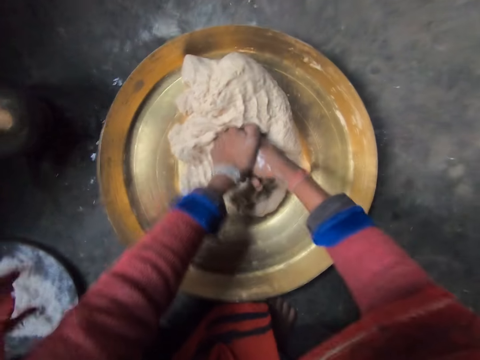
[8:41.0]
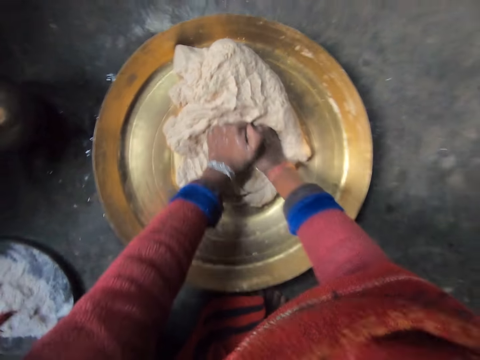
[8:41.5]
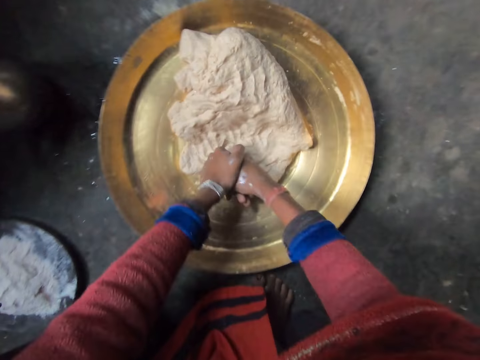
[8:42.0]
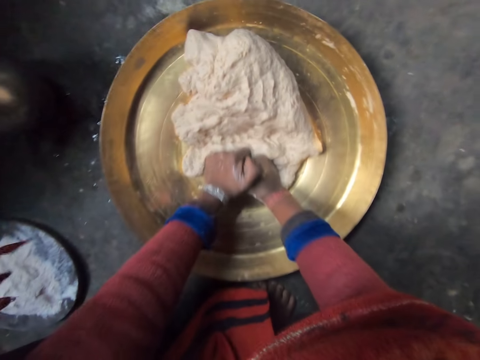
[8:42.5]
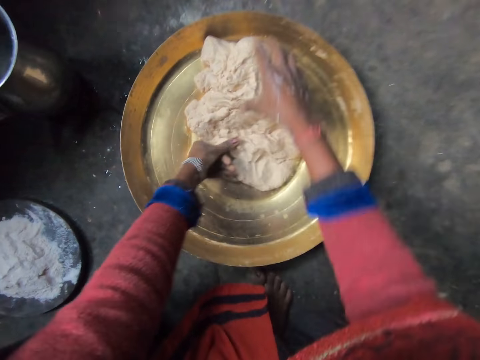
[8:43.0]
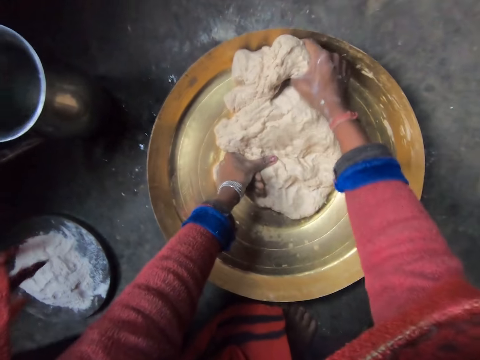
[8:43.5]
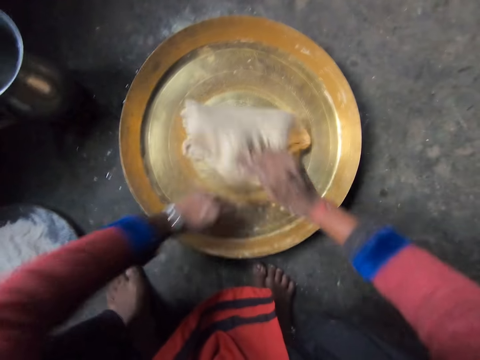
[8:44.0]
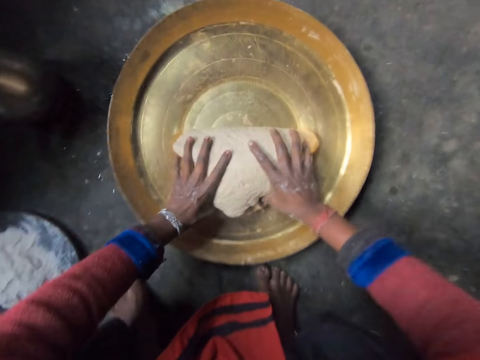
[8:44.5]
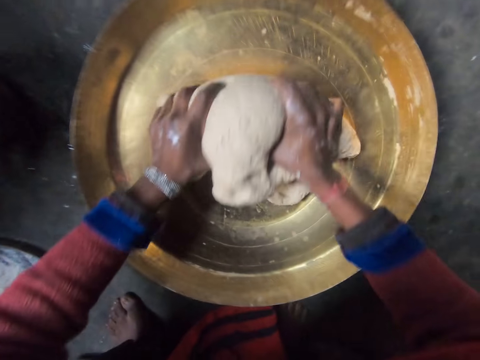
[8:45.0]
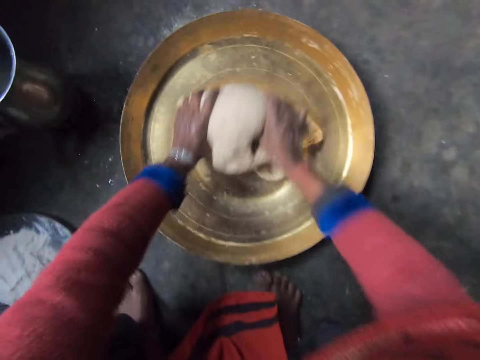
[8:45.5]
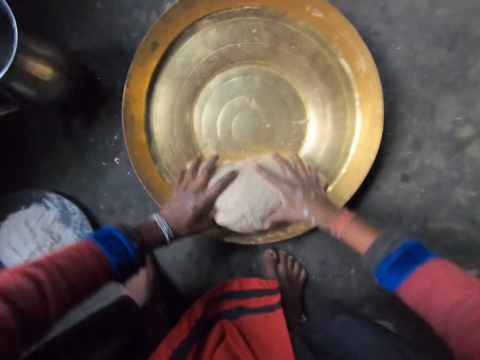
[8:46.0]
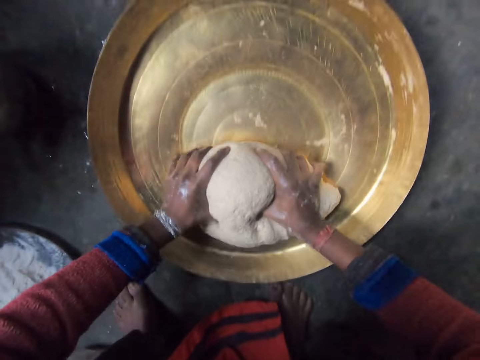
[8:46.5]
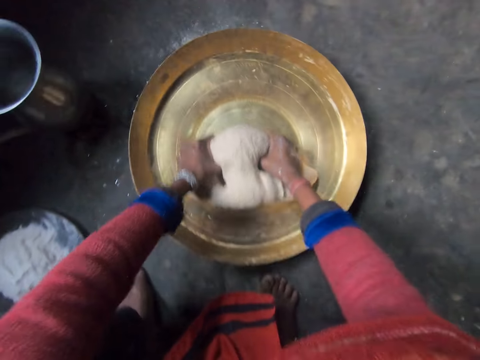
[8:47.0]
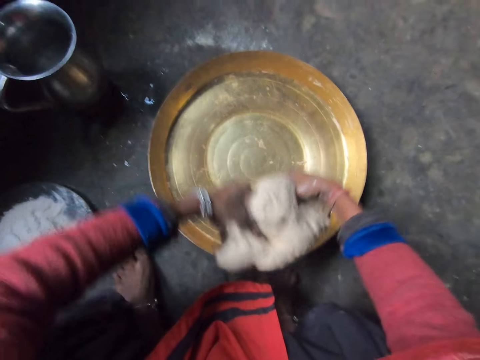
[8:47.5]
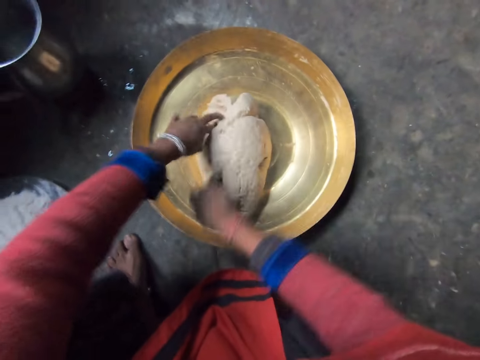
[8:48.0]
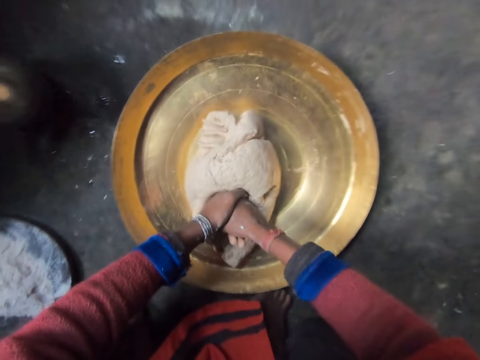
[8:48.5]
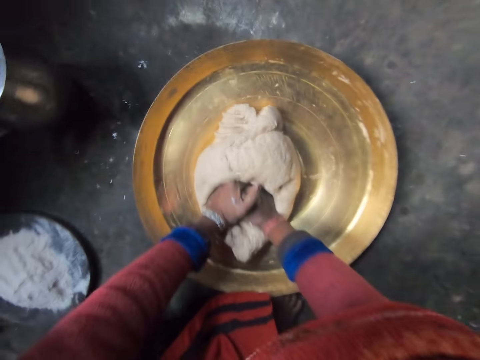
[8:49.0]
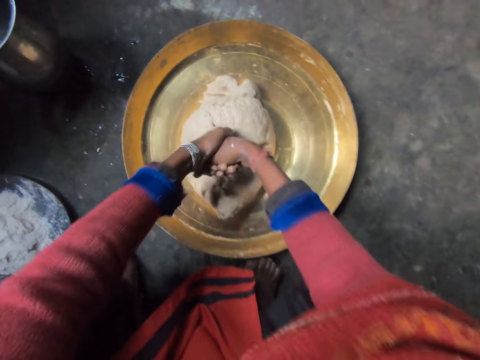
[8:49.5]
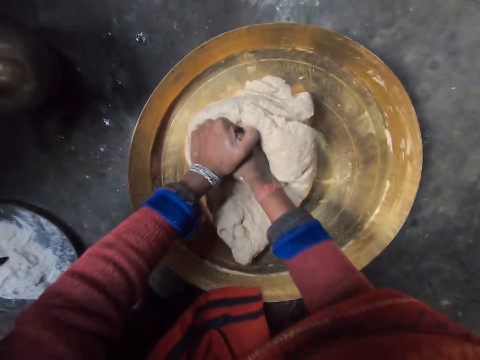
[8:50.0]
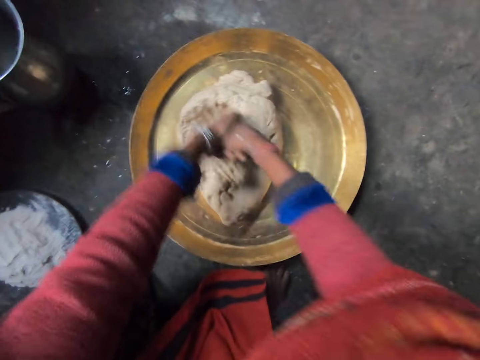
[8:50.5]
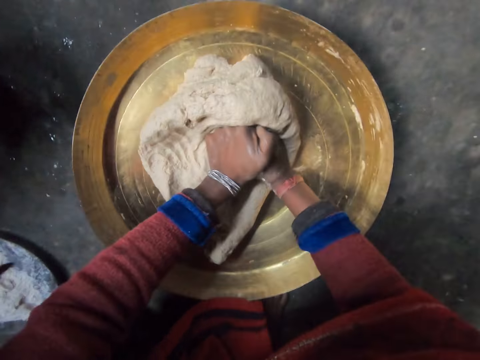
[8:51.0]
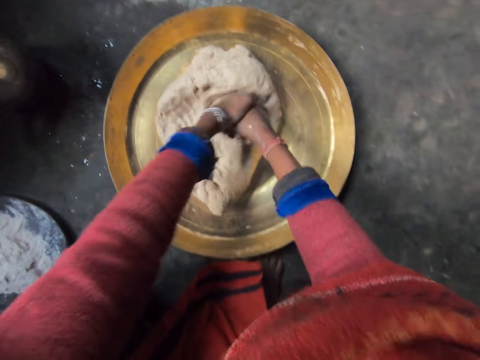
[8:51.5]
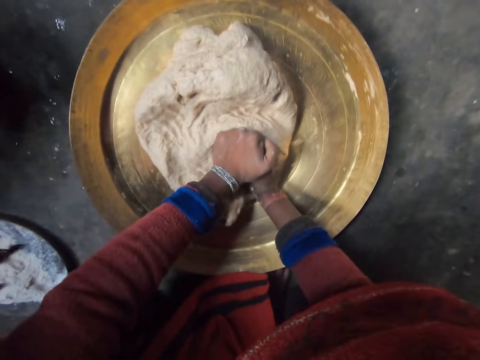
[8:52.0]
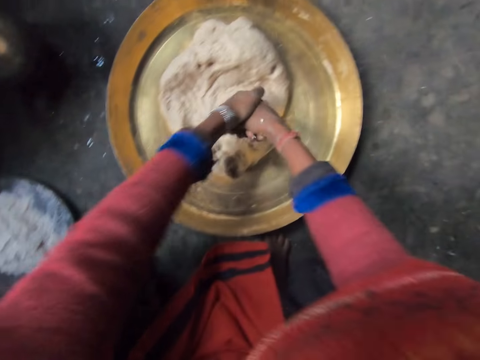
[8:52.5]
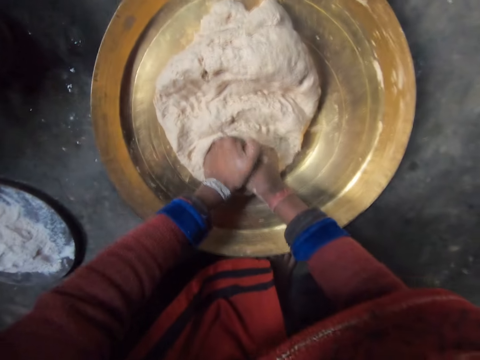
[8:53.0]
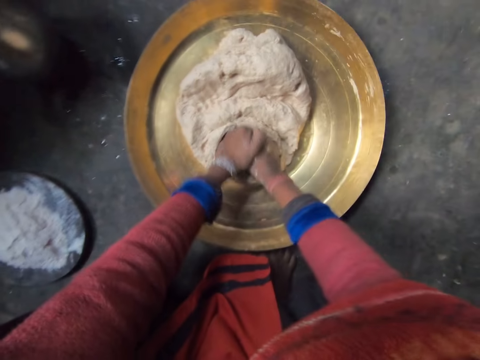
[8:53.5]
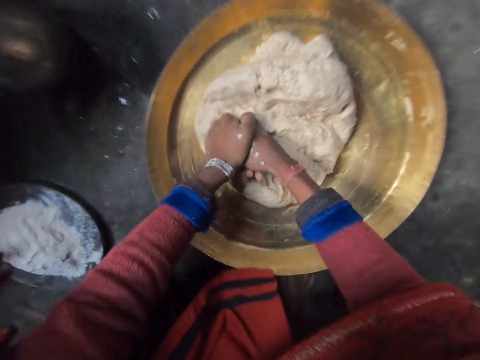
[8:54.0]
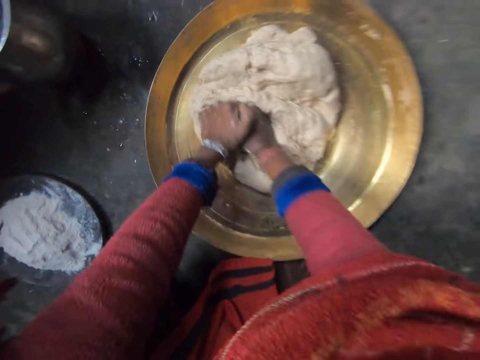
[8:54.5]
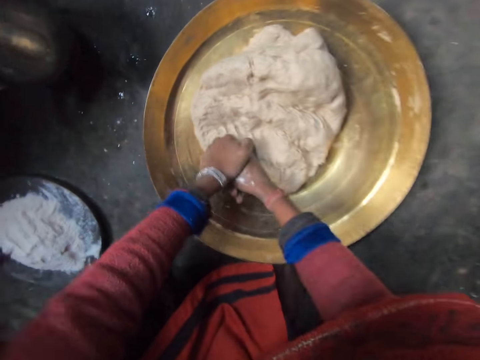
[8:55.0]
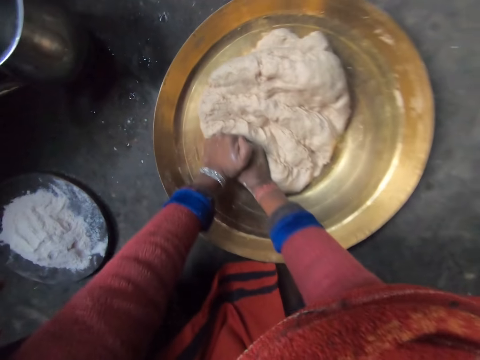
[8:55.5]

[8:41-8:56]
The camera wearer grabs the dough with her hand, flips the dough and kneads the dough with both hands. She lifts the dough, flips the dough, puts the dough in the tray and kneads the dough with both hands.

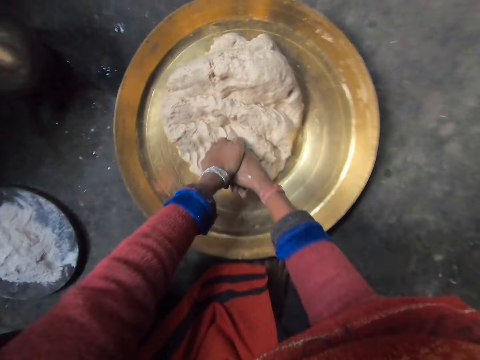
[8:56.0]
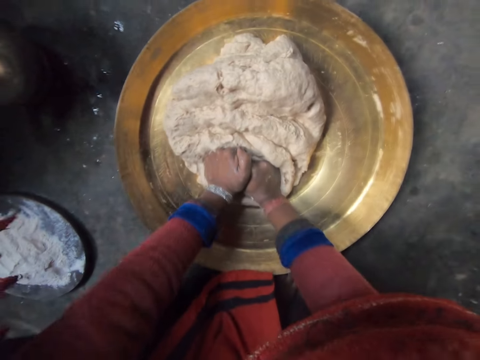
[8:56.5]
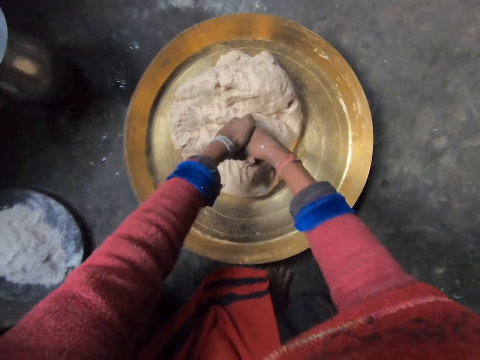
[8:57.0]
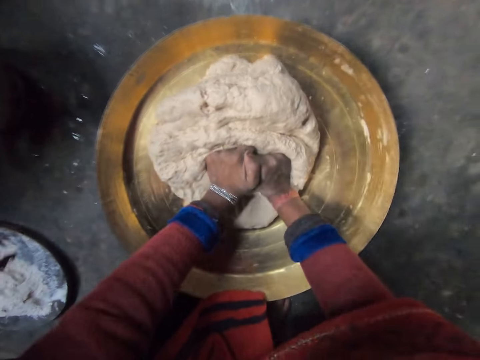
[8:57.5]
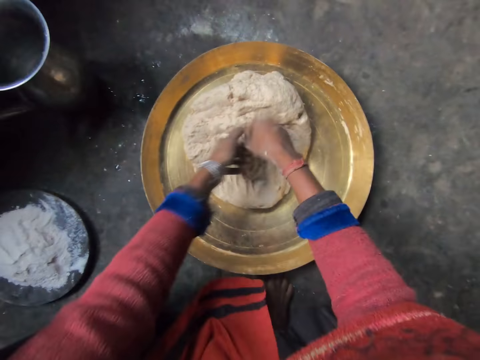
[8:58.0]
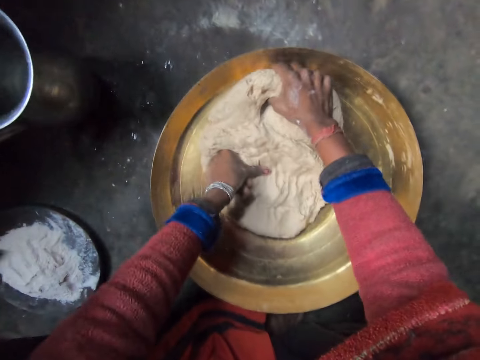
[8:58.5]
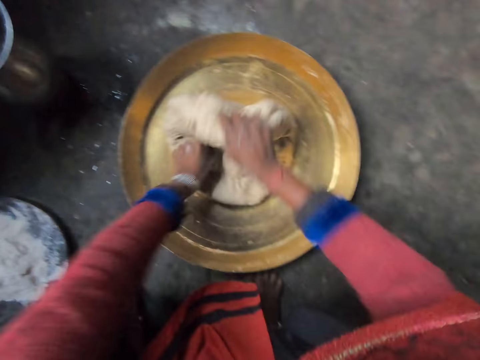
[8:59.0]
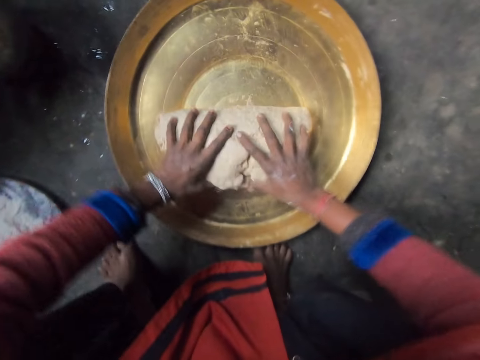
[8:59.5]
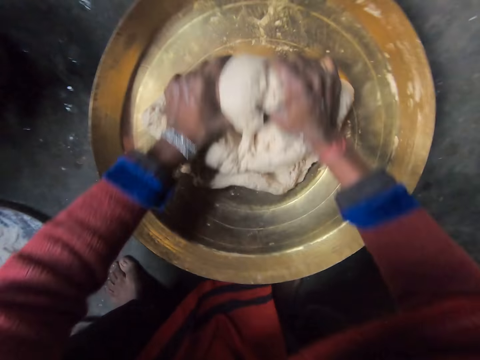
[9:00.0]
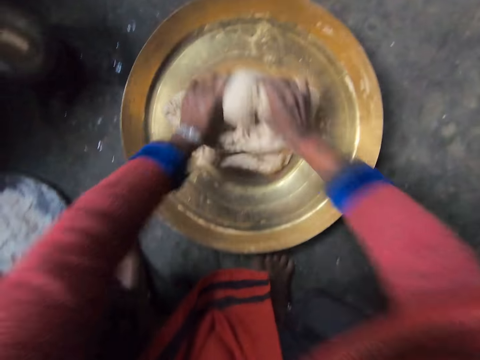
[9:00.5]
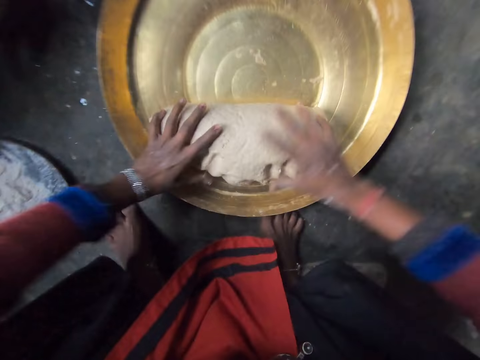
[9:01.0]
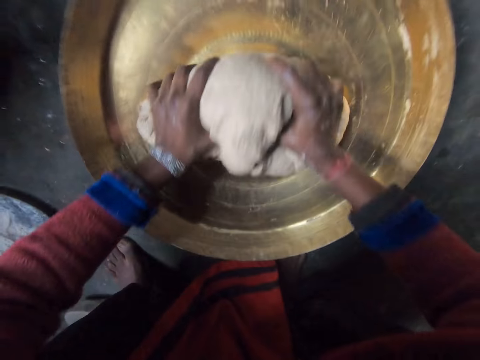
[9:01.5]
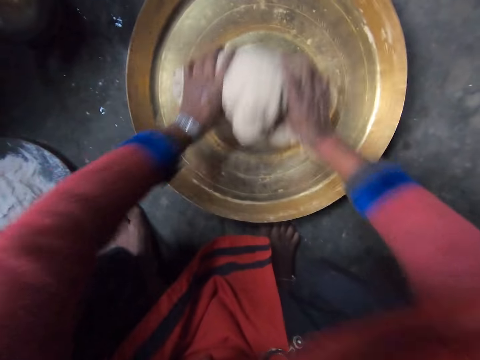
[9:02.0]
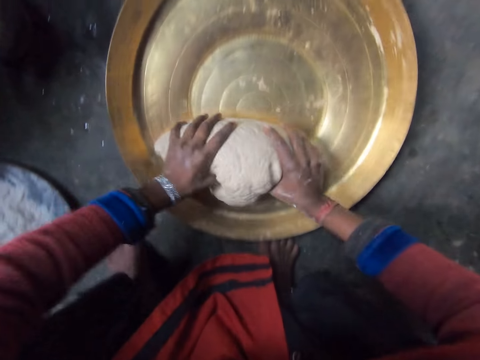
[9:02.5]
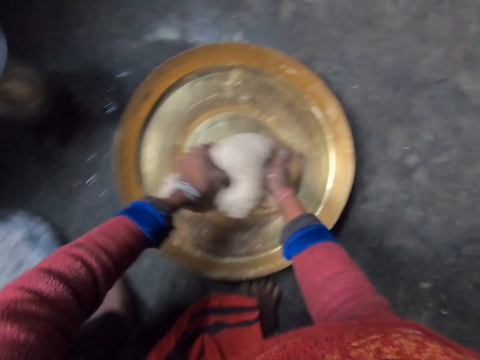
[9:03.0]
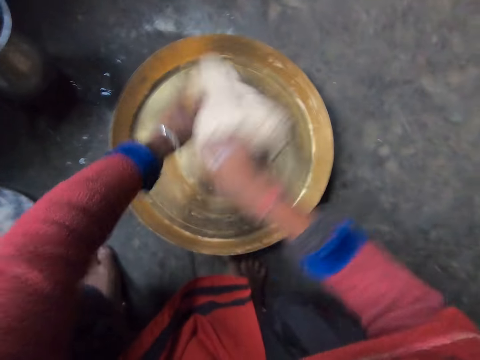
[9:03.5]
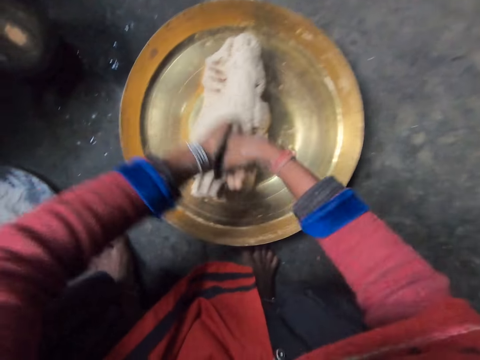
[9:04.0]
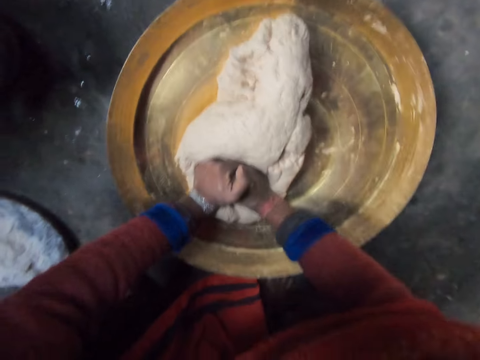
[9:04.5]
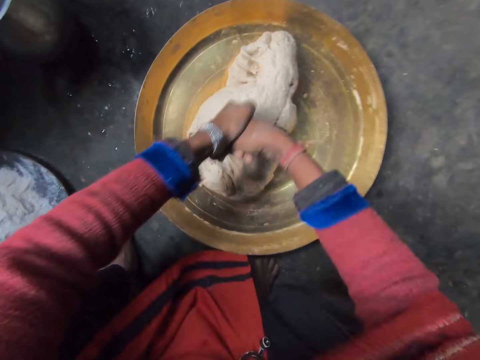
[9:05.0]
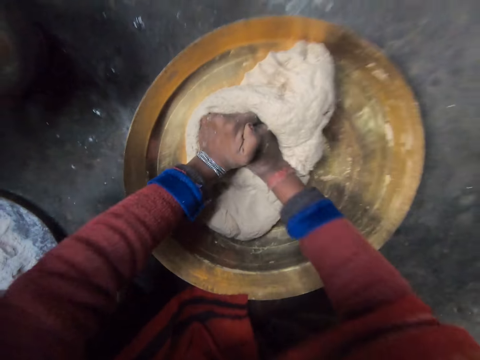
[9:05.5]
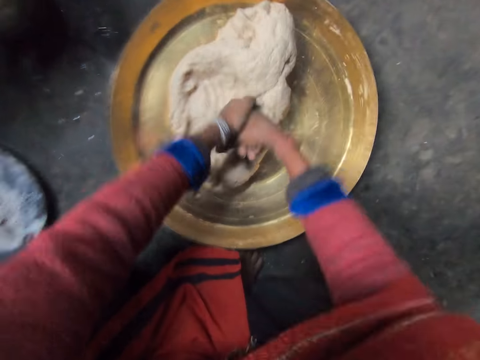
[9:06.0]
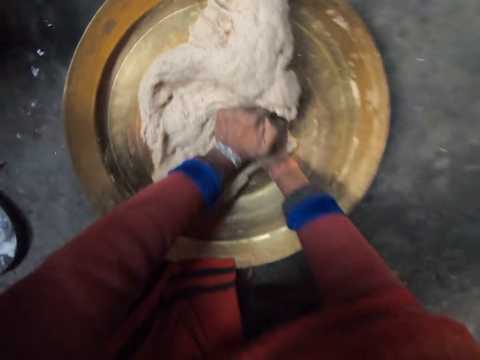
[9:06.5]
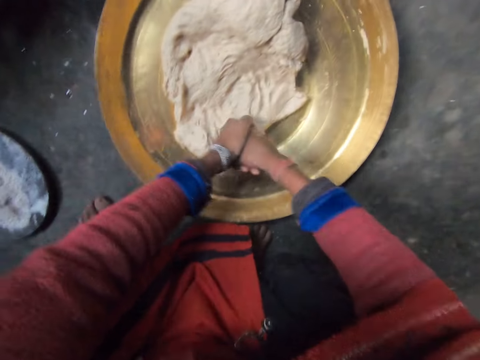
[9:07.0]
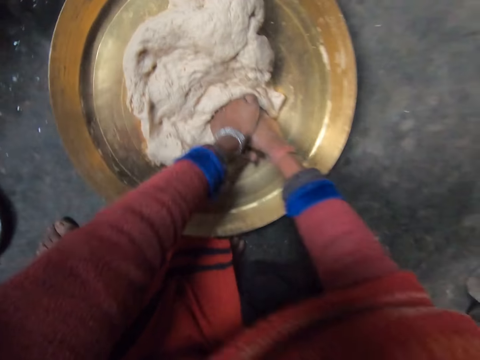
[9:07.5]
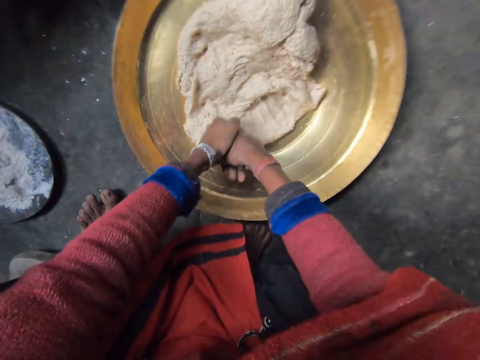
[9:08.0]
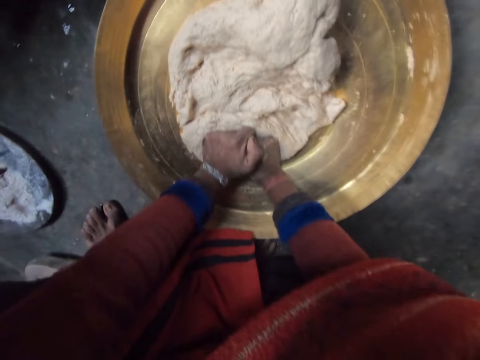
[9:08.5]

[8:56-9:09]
The camera wearer grabs the dough with her hand, flips the dough and kneads the dough with both hands. She flips the dough, puts the dough in the tray and kneads the dough with both hands.
